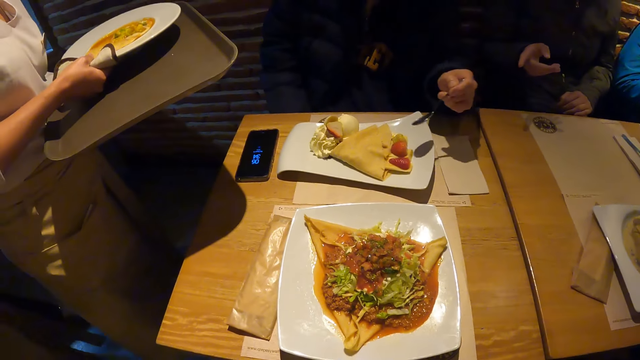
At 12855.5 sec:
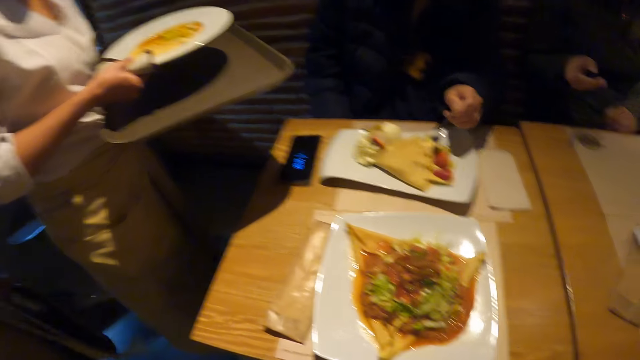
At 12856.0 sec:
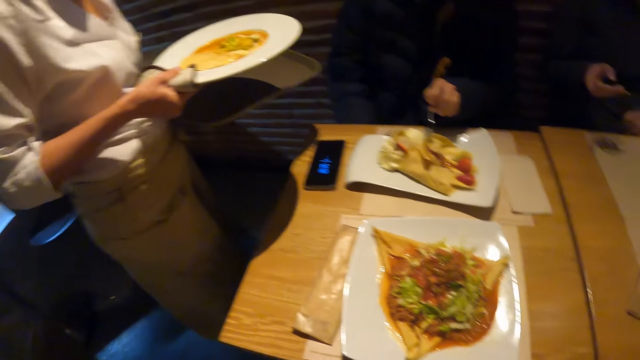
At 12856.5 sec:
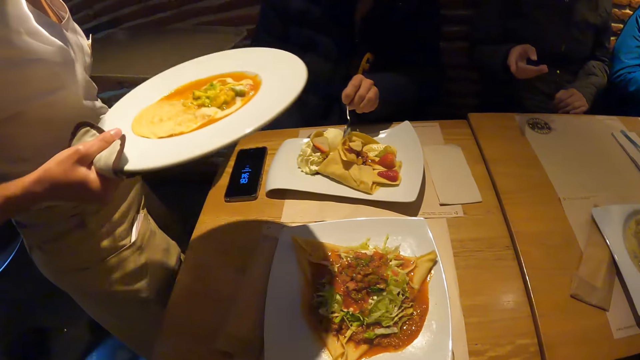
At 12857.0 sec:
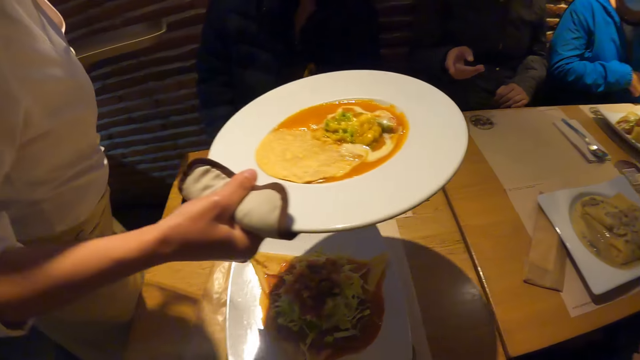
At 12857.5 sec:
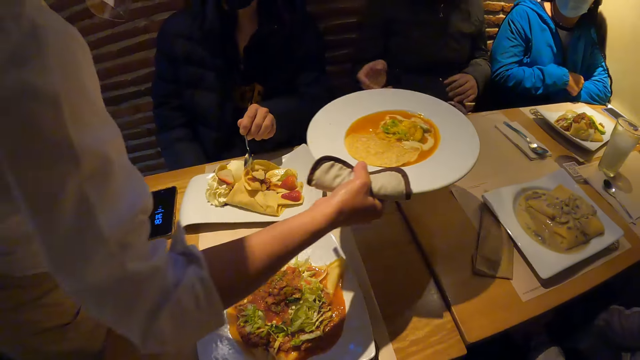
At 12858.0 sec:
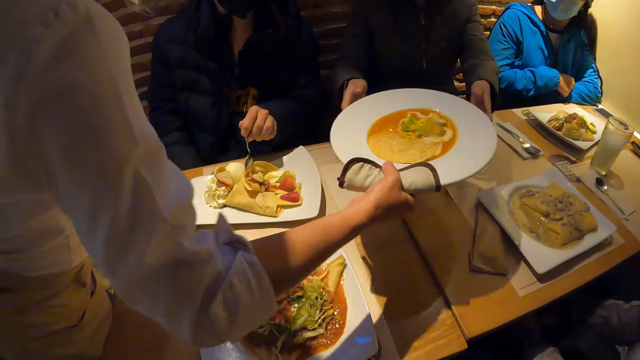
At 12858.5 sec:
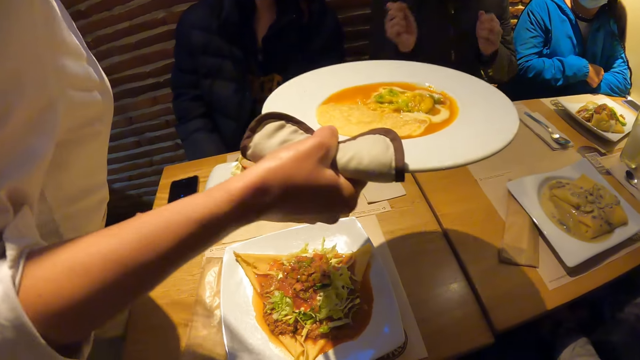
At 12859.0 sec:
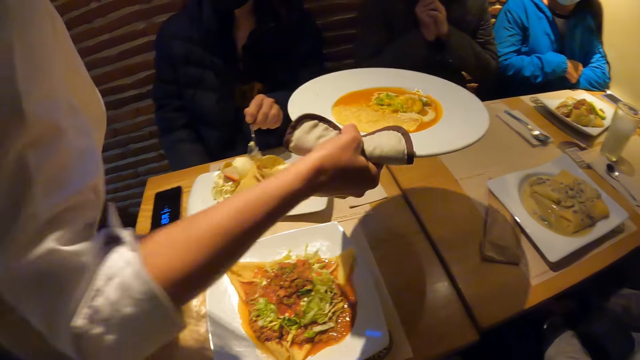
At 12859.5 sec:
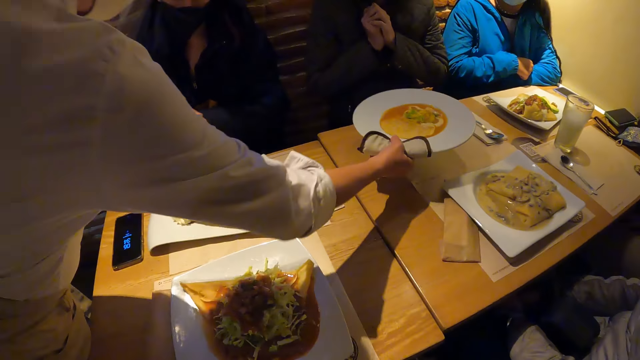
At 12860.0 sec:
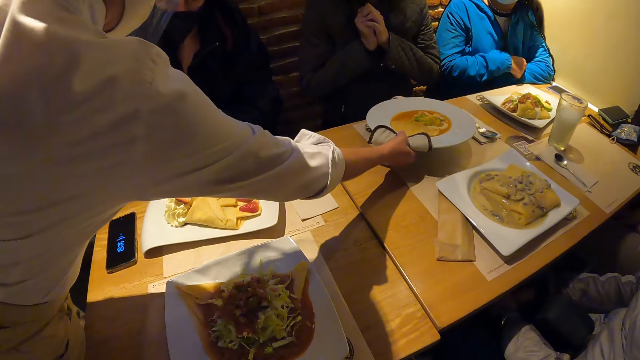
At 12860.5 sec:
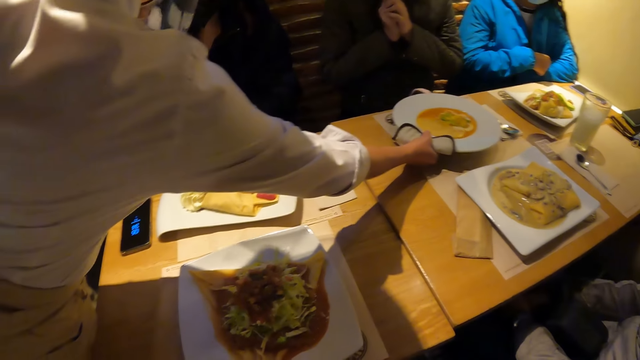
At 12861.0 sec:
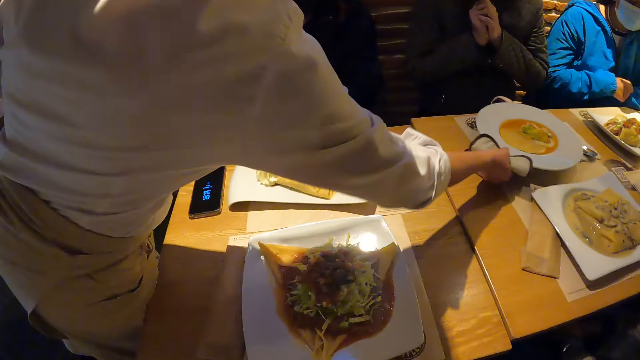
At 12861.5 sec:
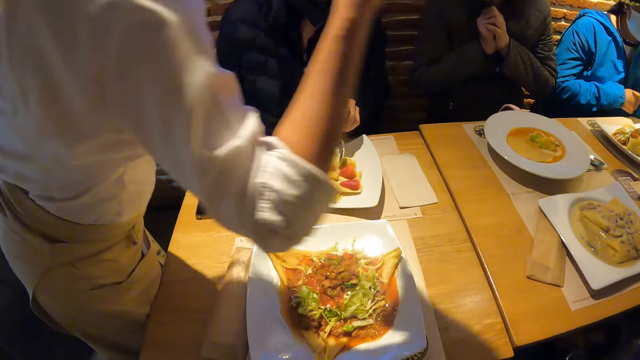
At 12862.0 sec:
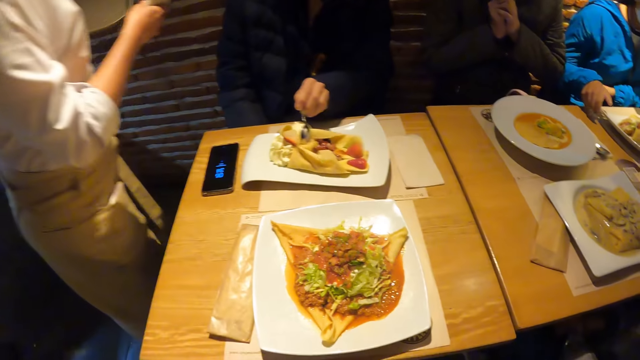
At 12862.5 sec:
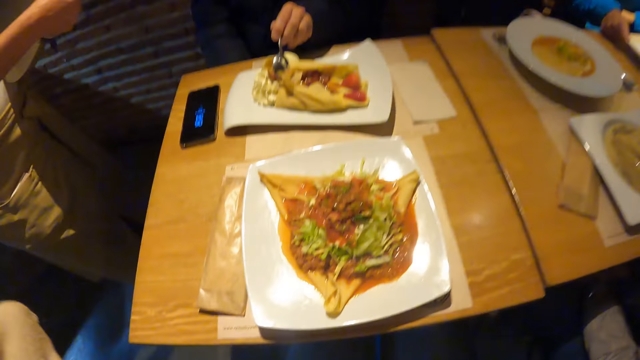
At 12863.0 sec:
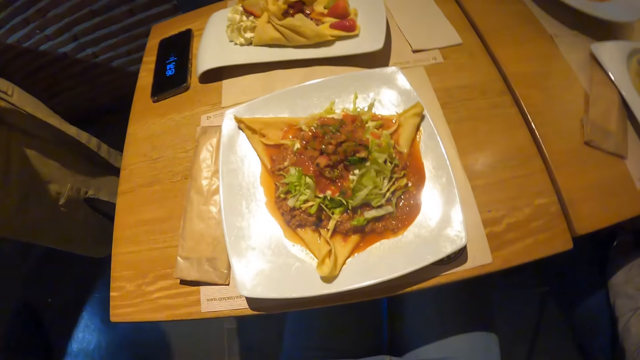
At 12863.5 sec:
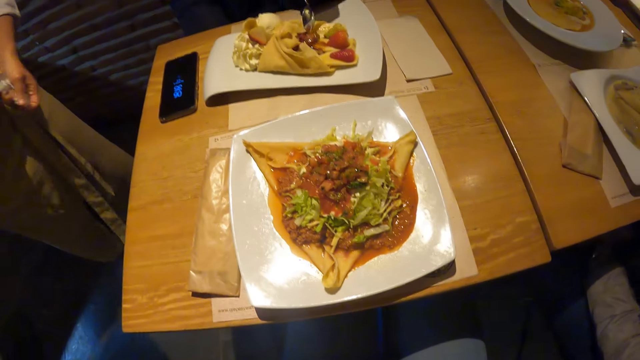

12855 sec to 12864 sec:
A man opens the bread with the spoon. The man chops food. A woman serves the man a plate of food with her right hand.

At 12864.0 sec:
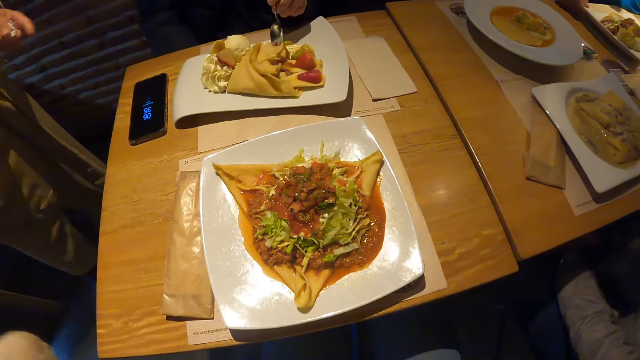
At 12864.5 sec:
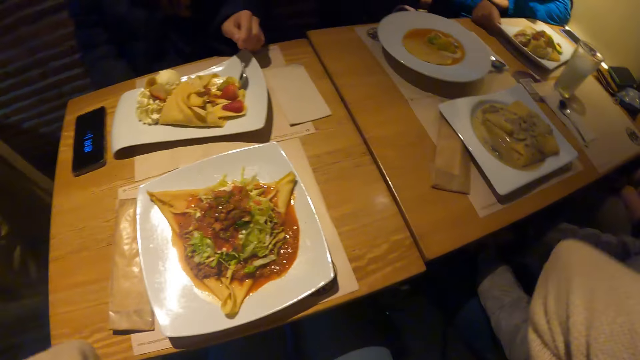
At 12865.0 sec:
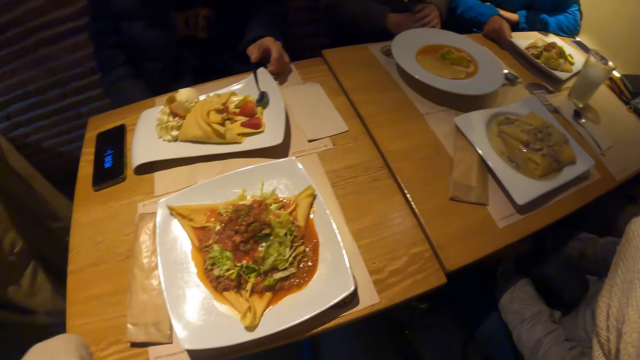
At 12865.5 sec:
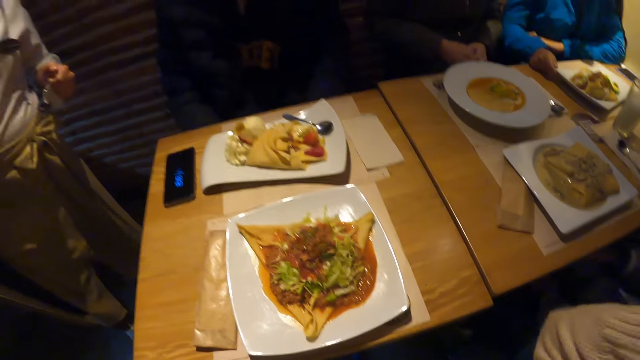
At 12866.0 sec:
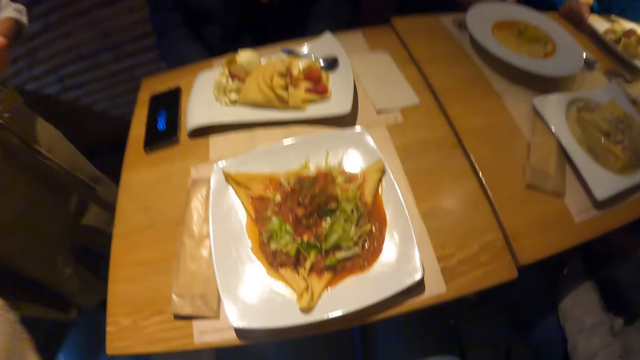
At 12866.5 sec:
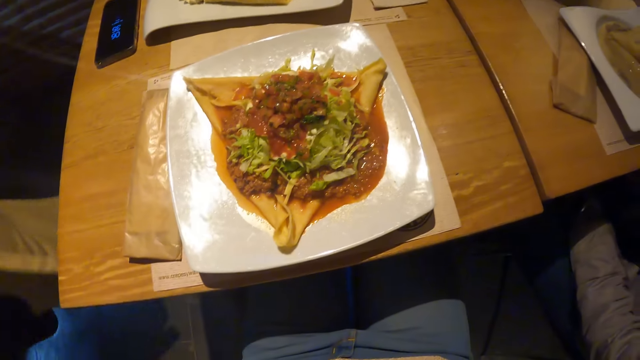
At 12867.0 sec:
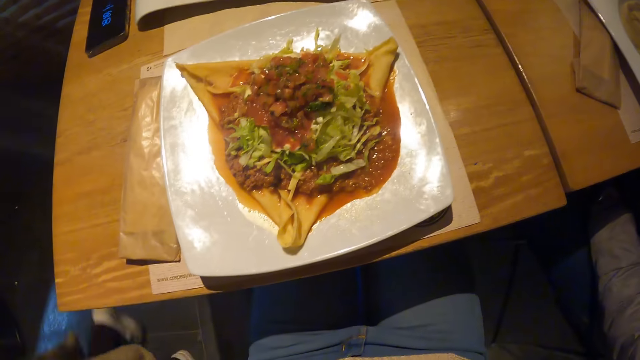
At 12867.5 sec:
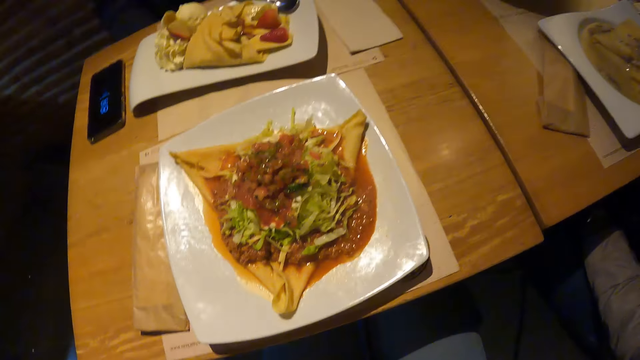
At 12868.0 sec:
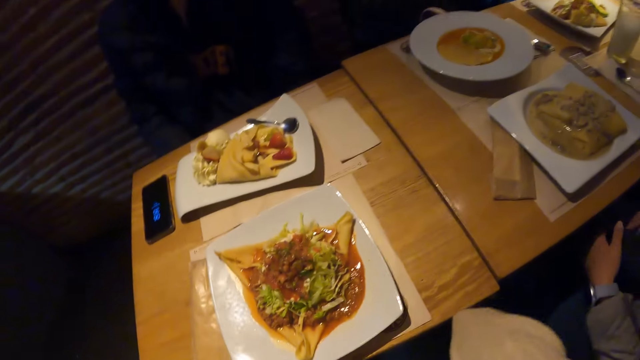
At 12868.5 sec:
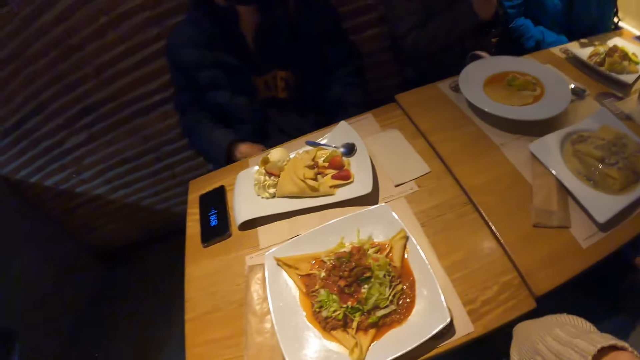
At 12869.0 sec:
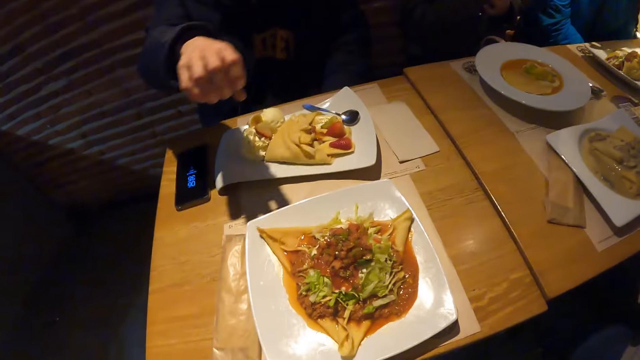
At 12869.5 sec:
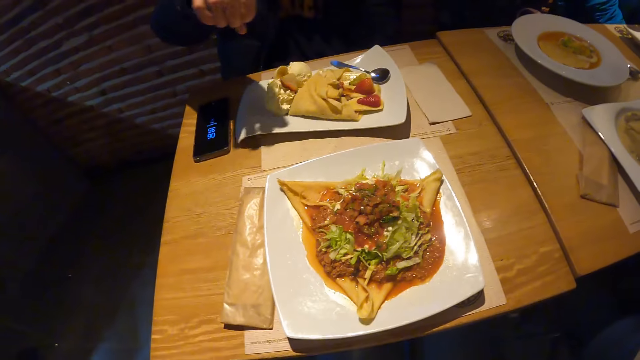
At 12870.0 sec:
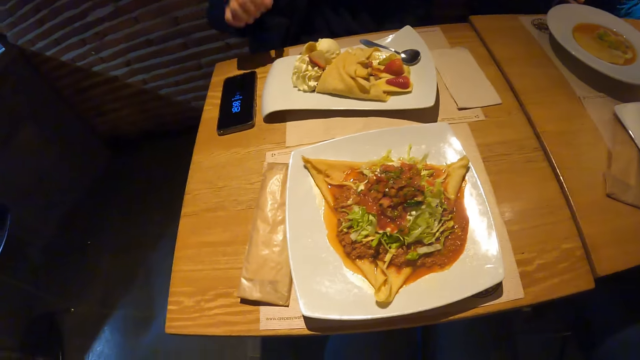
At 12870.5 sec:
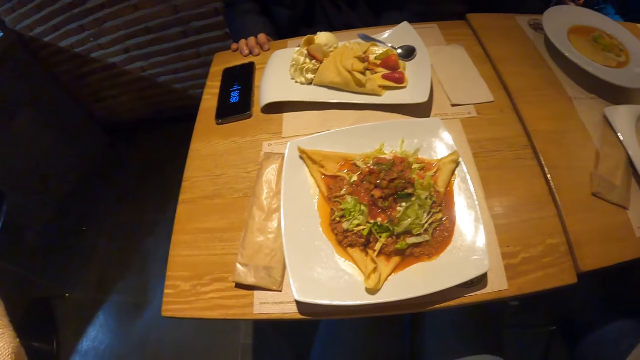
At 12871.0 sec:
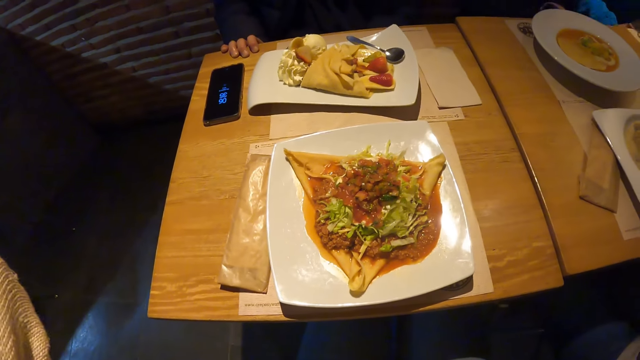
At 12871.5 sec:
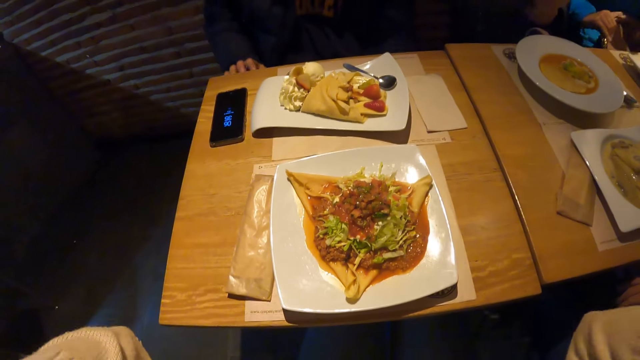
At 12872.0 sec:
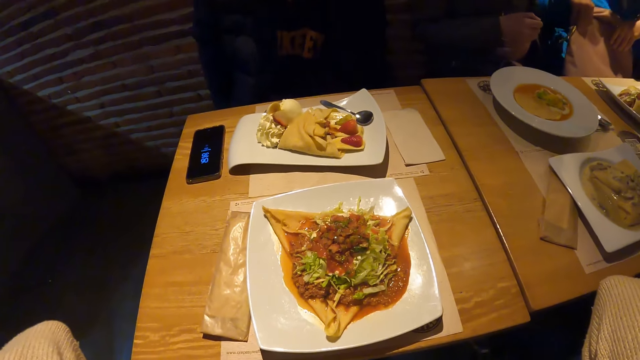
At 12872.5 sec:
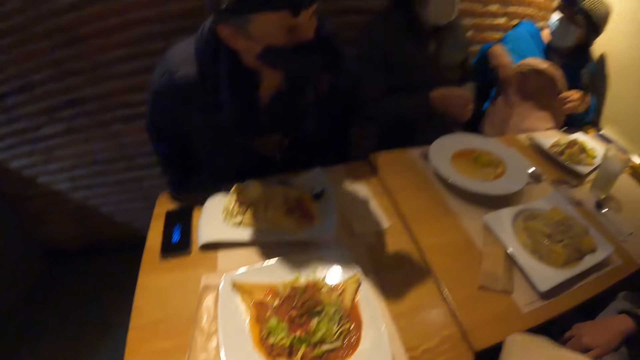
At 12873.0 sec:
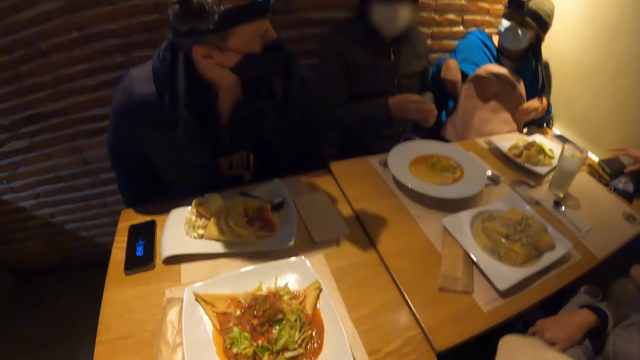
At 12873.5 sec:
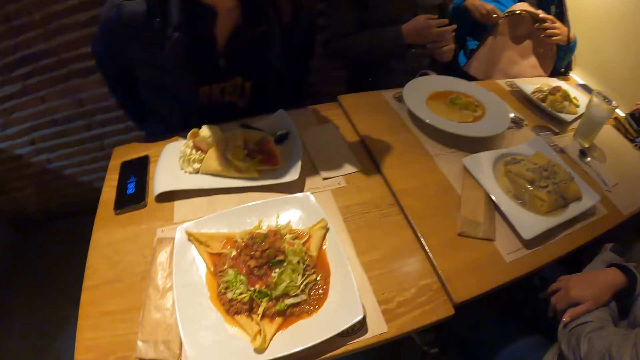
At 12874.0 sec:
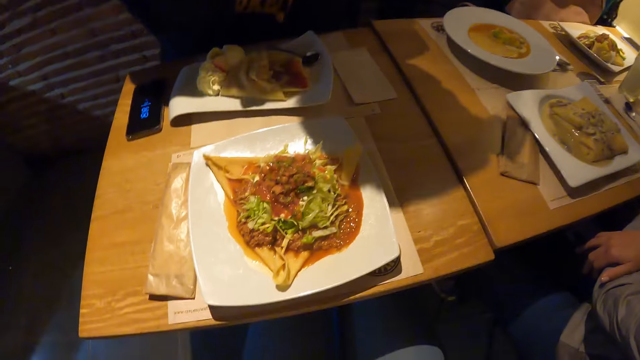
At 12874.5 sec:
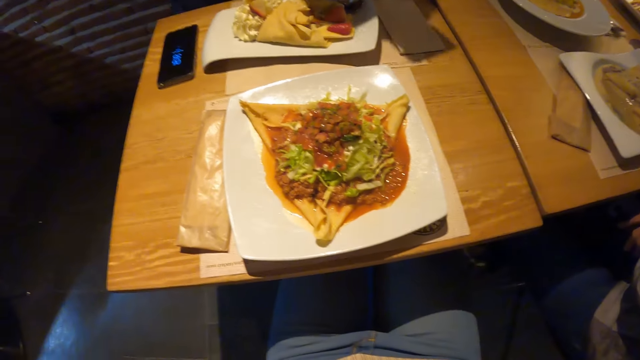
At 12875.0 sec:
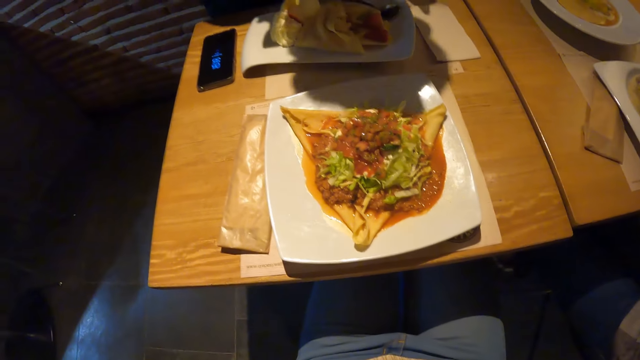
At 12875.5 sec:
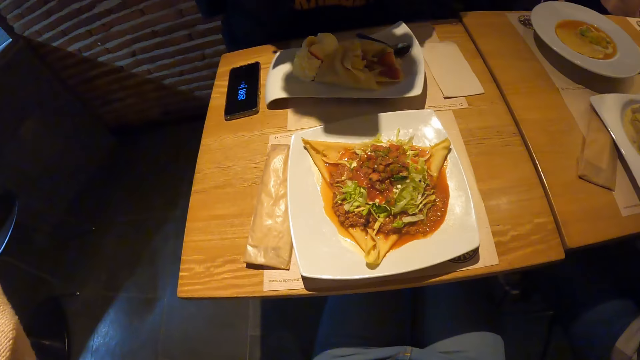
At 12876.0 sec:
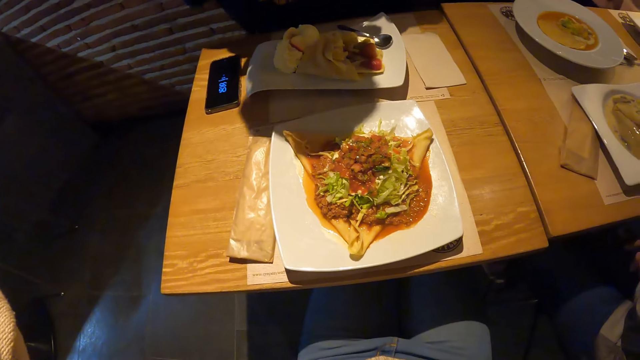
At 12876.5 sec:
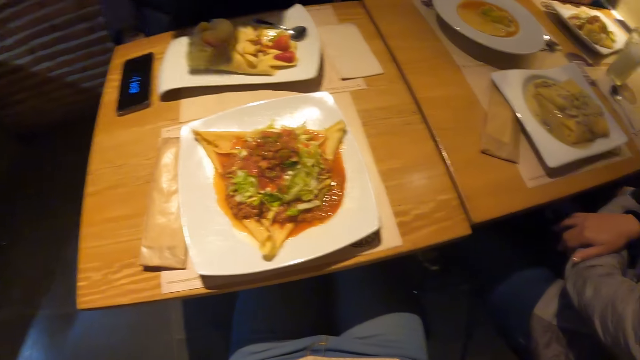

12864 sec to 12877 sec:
A man places the spoon on his plate. The camera wearer looks around. The man places his right hand on the table. A woman opens her bag with her hands.
